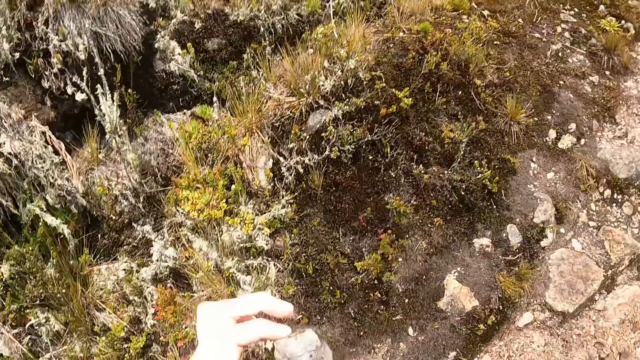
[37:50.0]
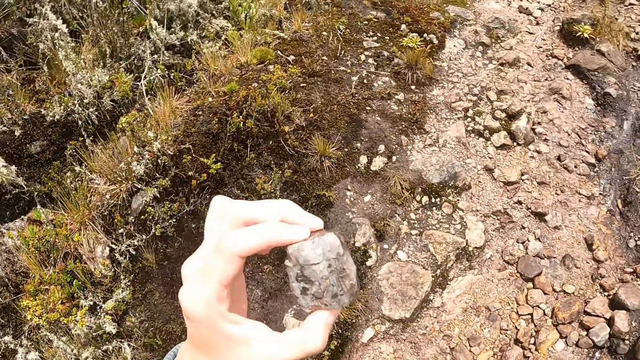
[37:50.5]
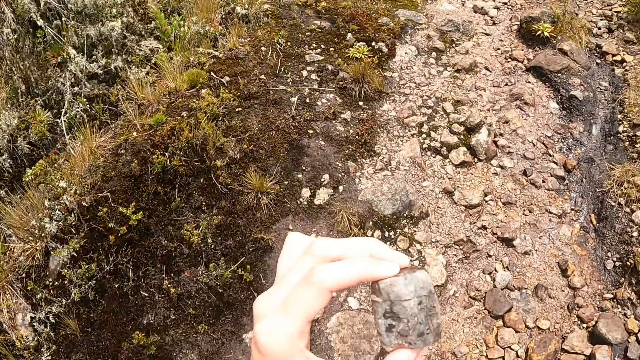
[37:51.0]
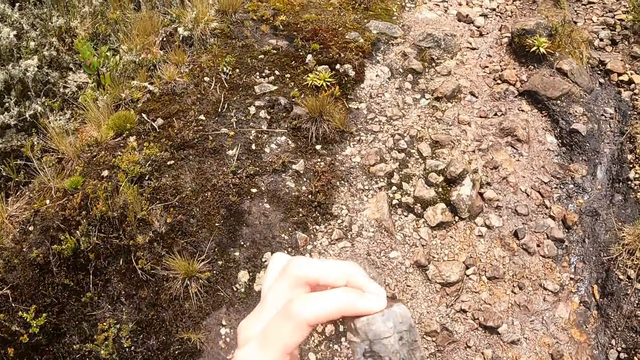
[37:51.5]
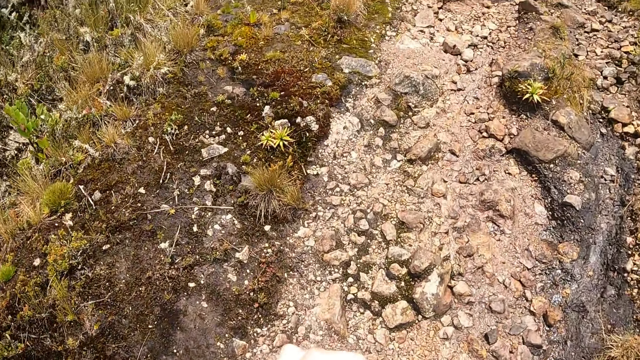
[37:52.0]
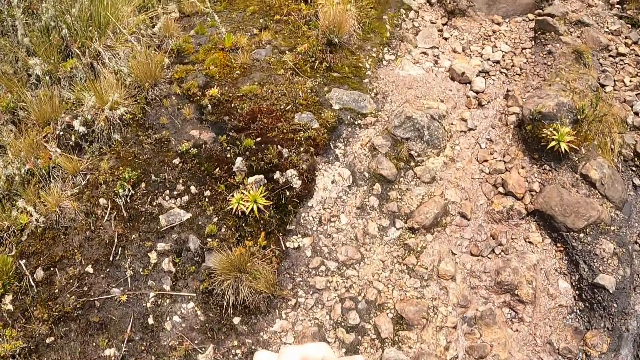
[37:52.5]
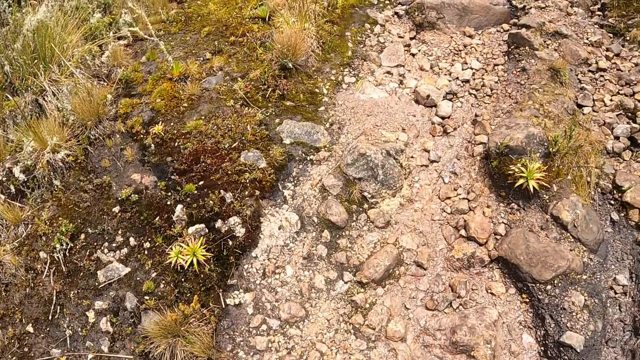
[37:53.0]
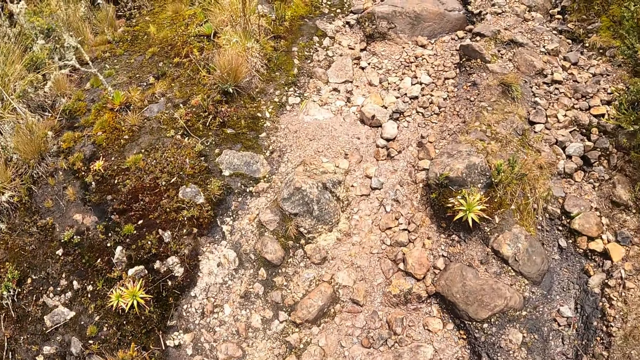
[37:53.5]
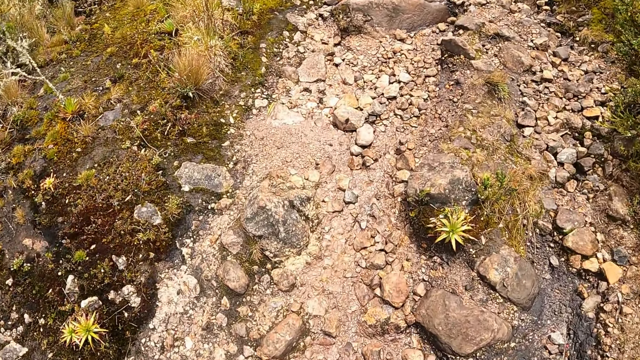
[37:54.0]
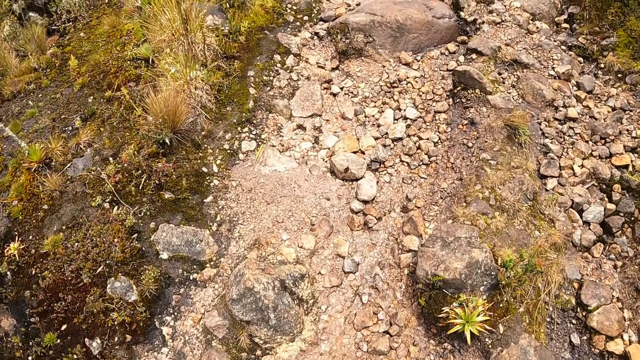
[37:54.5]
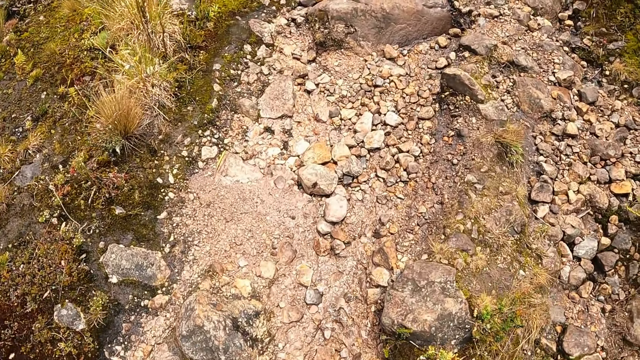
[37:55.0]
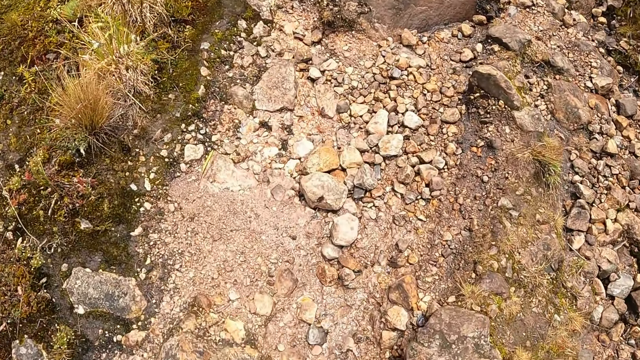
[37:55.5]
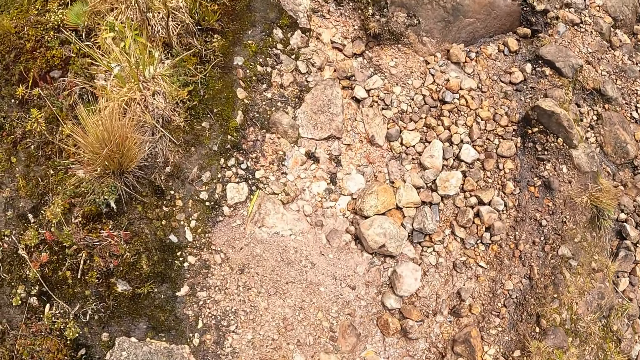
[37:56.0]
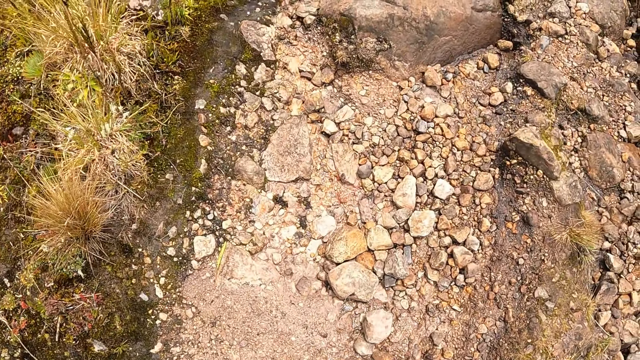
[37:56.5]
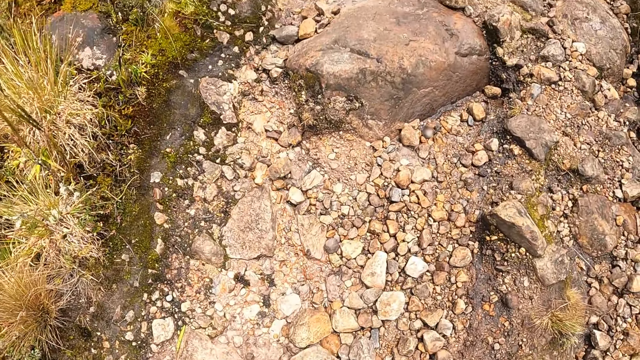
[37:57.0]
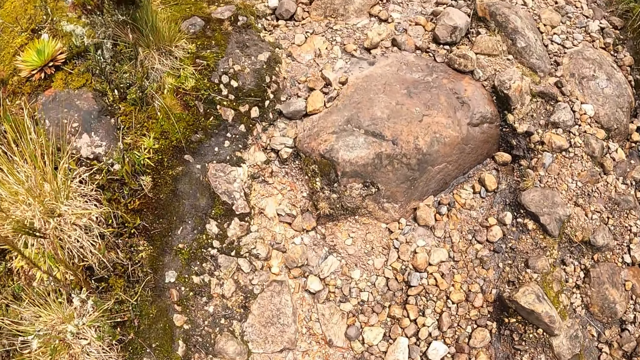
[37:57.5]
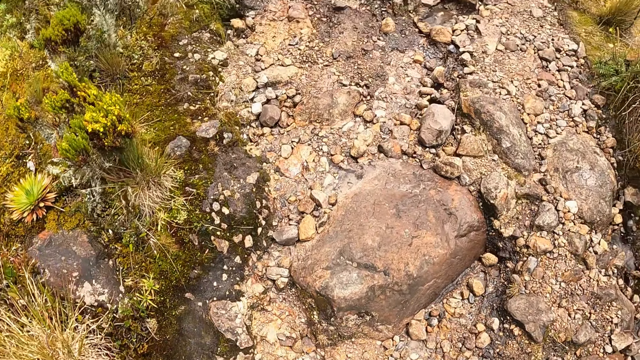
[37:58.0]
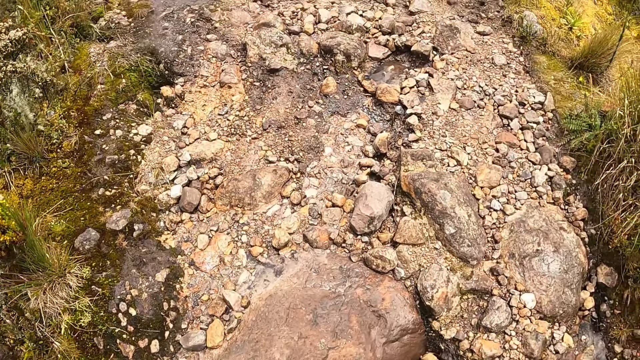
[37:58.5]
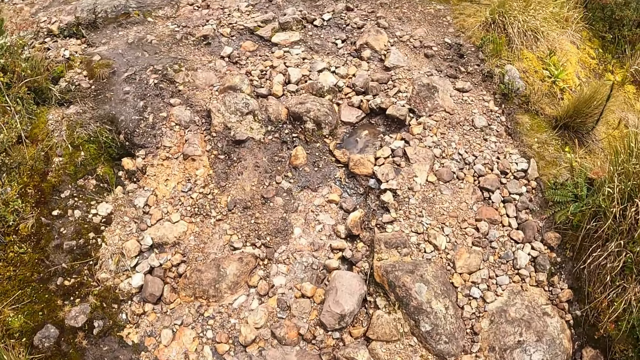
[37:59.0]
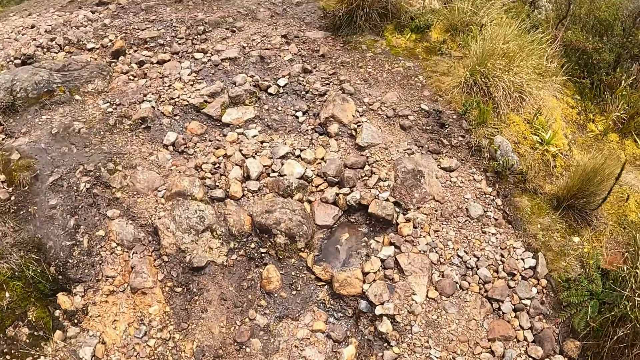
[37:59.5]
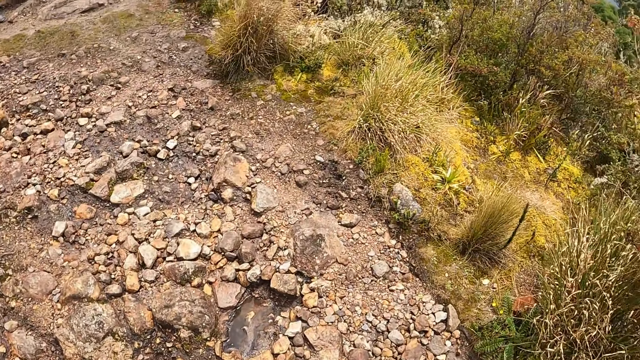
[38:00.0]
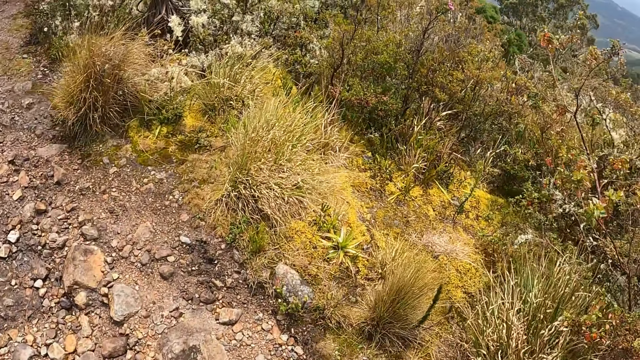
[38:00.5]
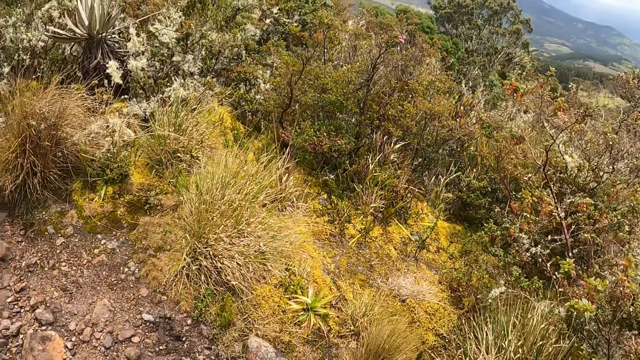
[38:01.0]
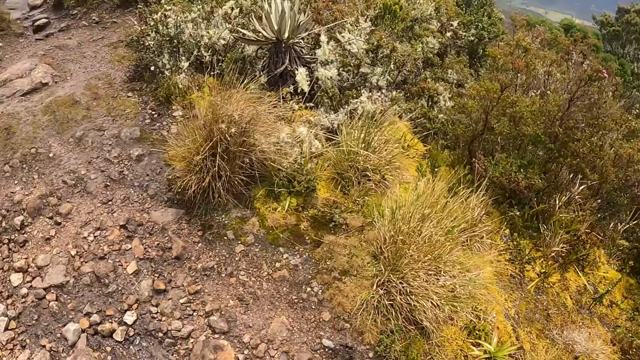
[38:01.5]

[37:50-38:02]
The camera wearer walks around. He throws the stone on the floor with his left hand. He walks around.

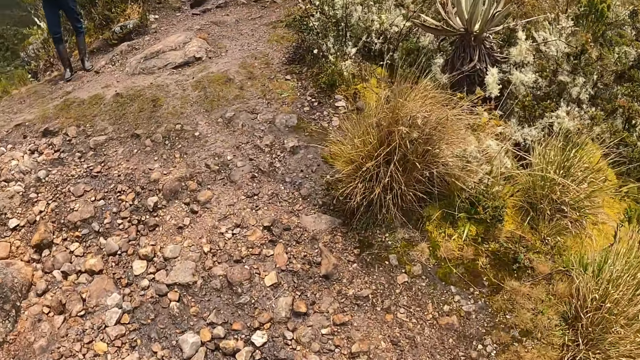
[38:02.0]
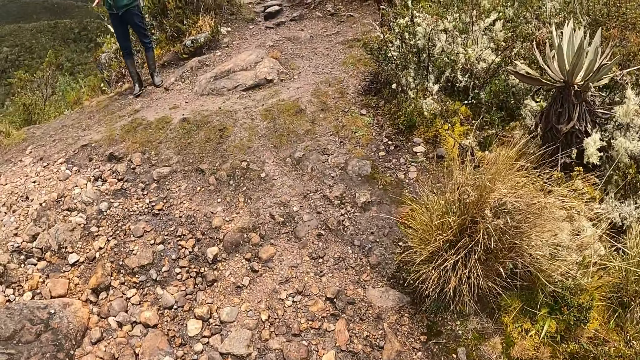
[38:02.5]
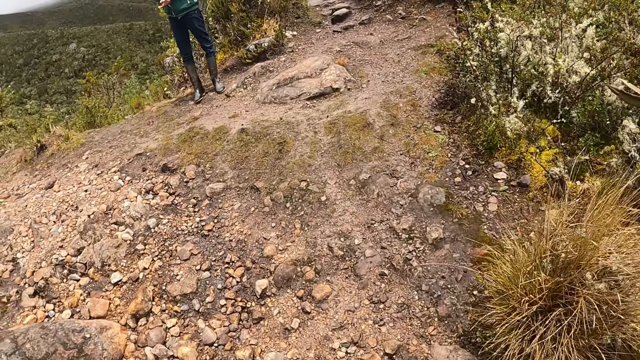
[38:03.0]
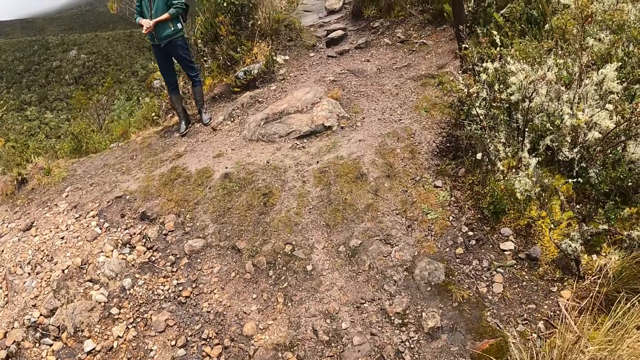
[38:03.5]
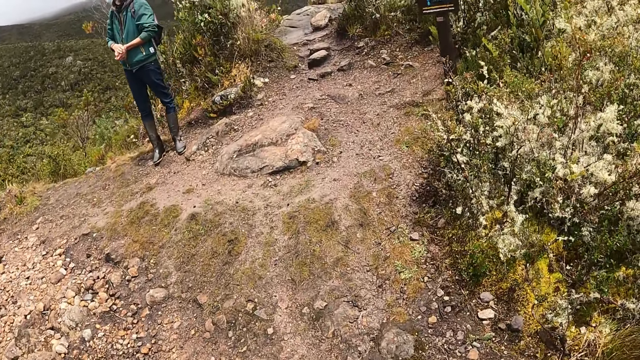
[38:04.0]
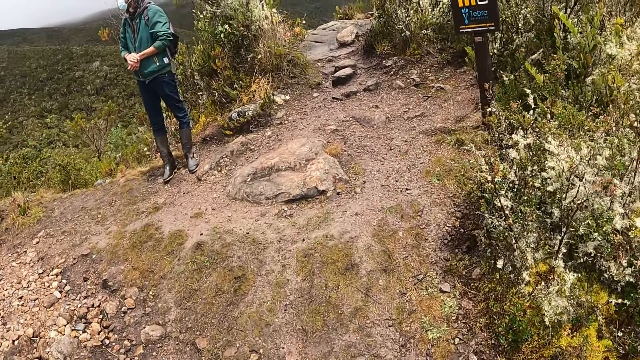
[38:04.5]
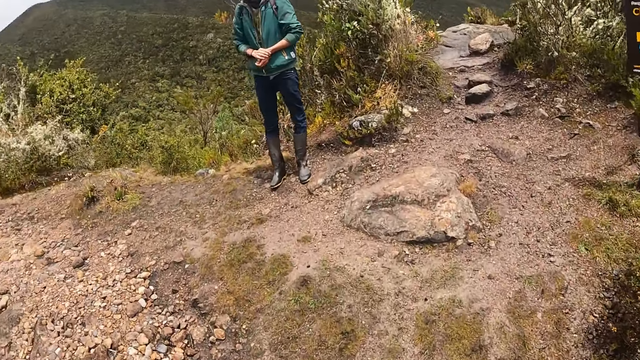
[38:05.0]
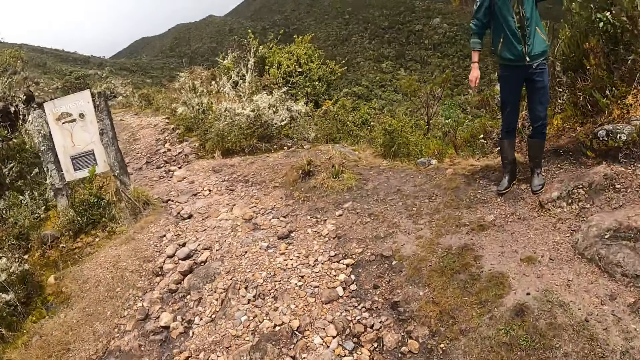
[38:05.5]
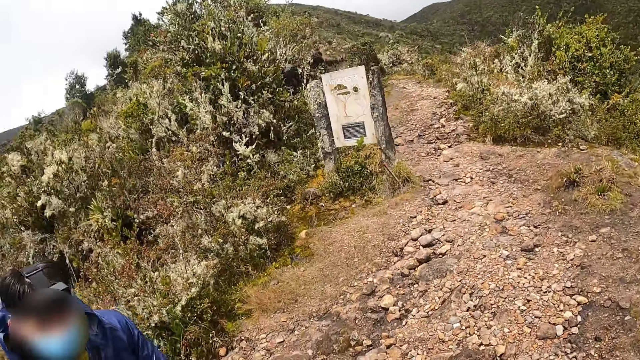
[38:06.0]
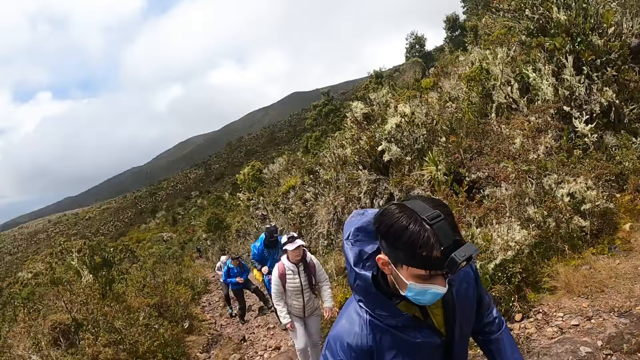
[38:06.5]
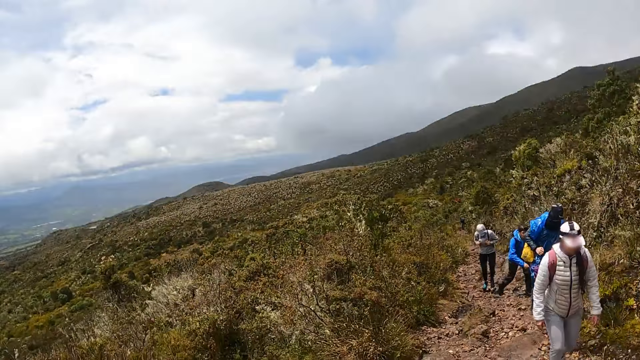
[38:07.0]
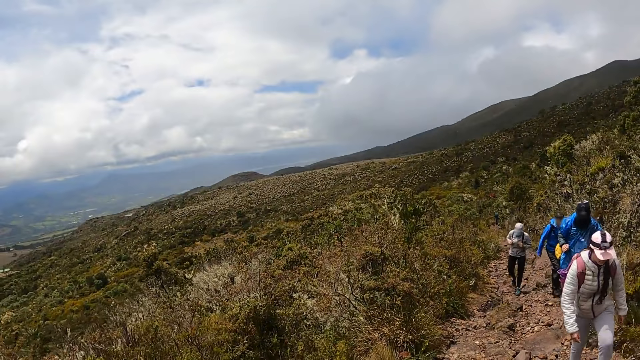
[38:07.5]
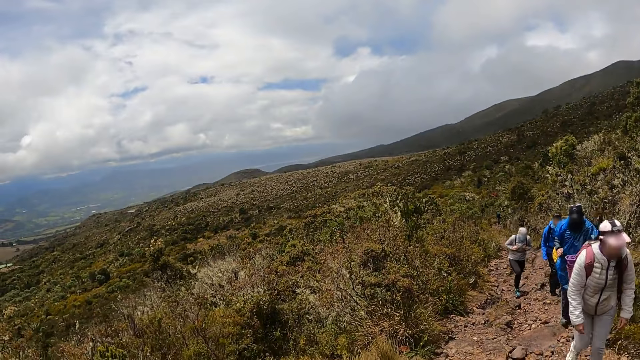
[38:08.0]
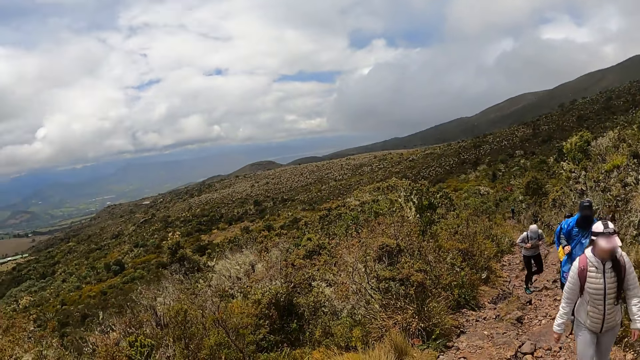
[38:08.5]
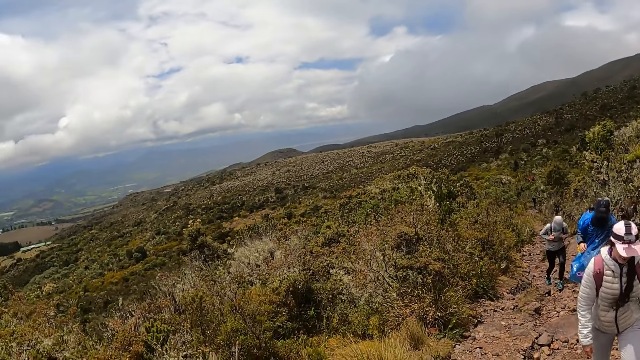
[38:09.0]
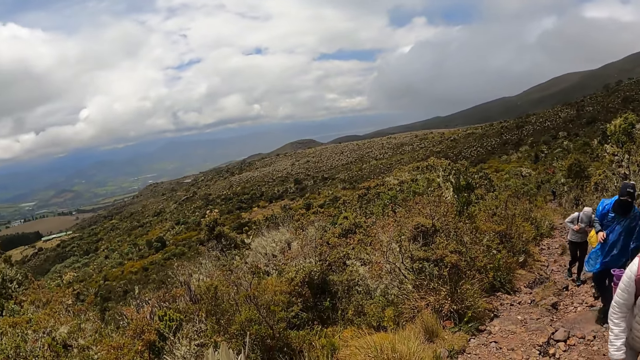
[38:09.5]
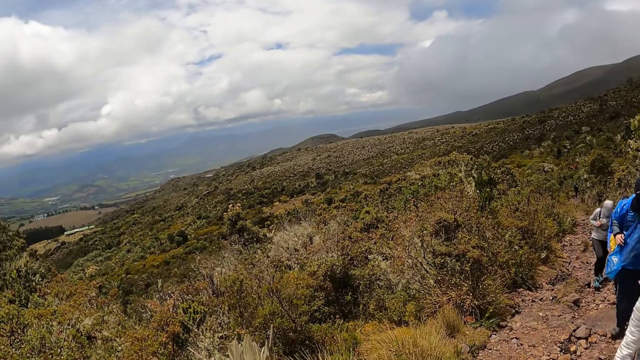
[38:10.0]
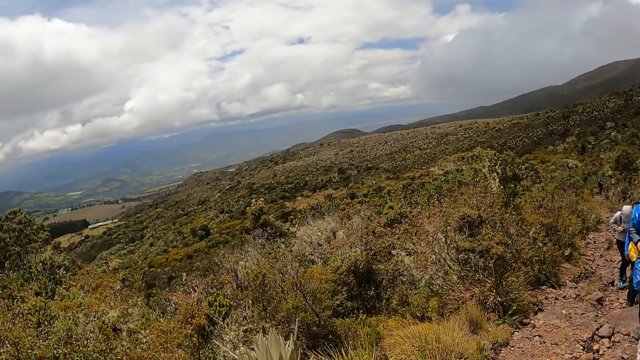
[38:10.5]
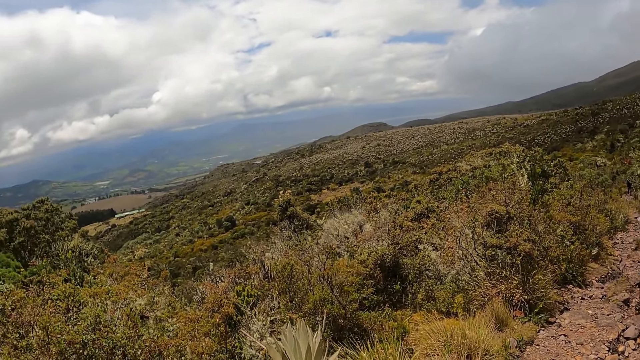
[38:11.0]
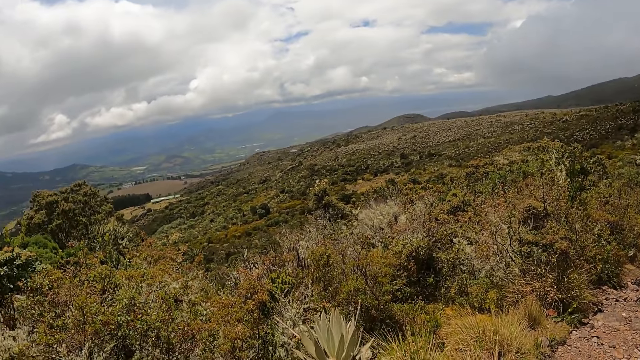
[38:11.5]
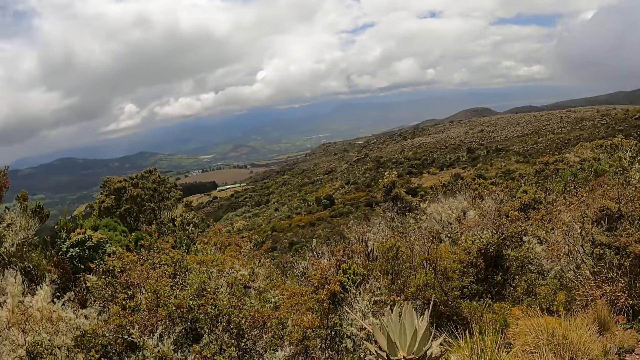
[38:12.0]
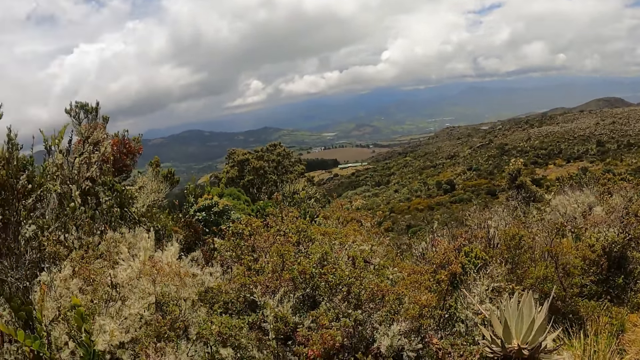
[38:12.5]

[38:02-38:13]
The camera wearer looks around.
